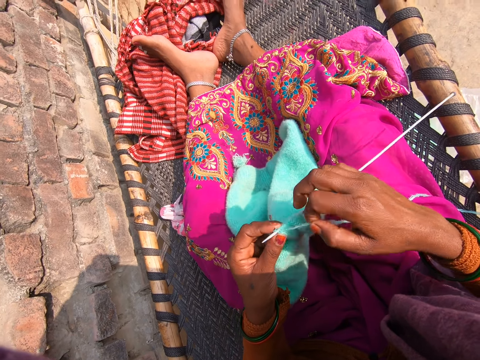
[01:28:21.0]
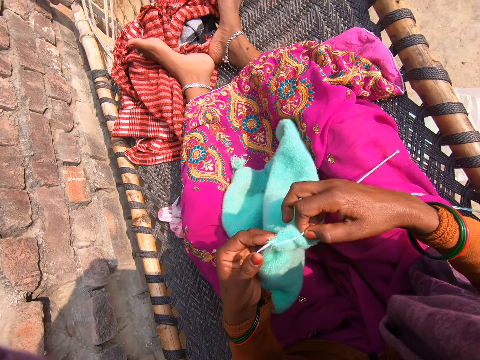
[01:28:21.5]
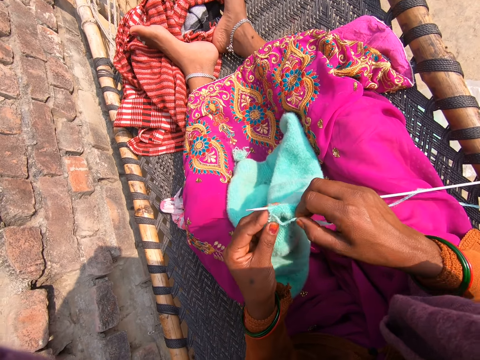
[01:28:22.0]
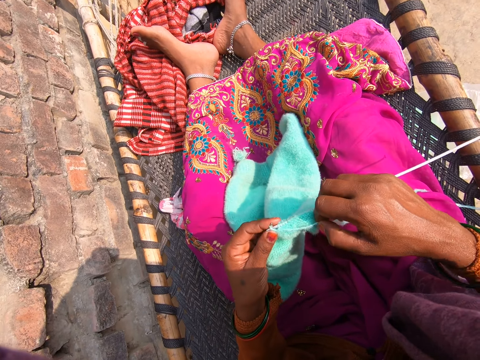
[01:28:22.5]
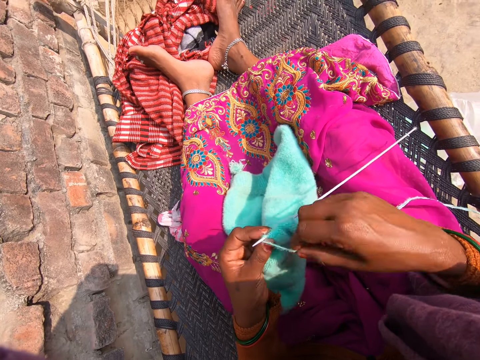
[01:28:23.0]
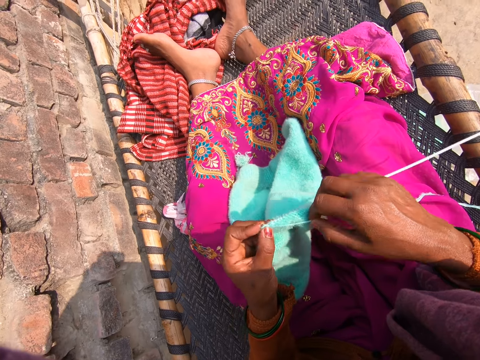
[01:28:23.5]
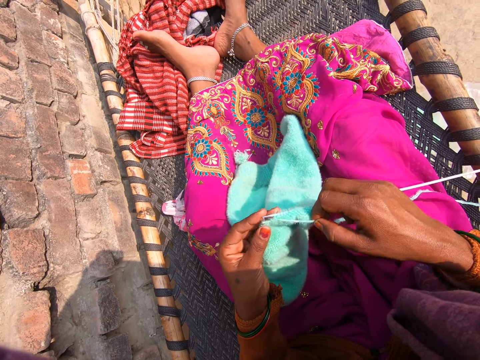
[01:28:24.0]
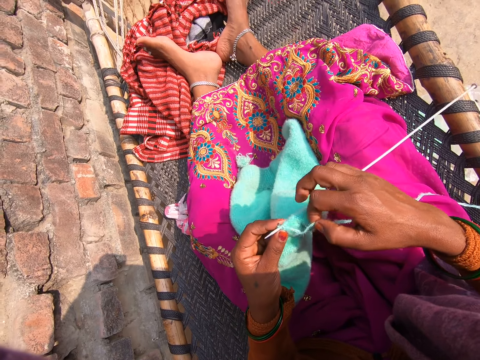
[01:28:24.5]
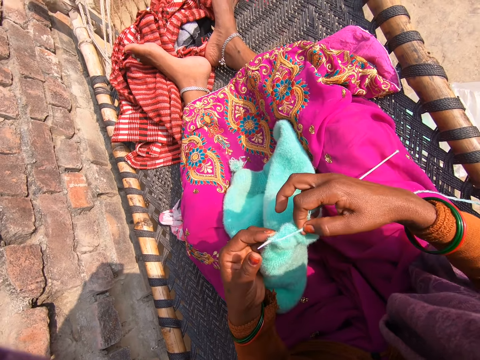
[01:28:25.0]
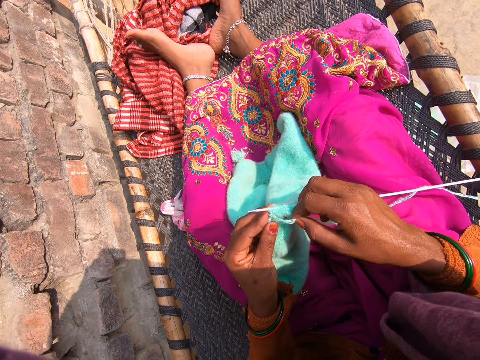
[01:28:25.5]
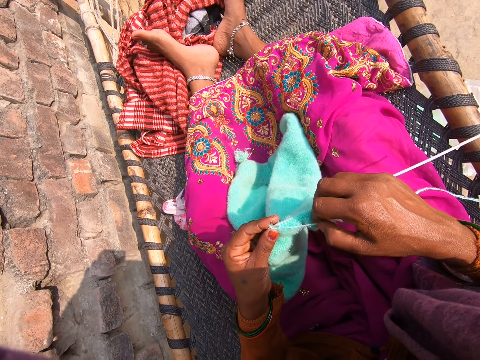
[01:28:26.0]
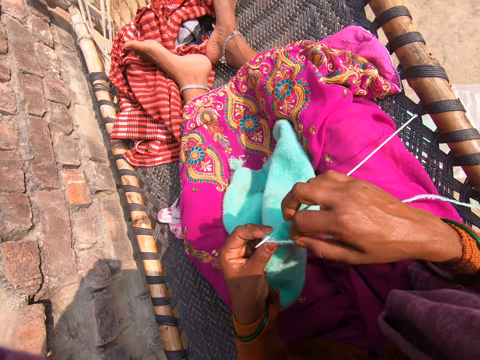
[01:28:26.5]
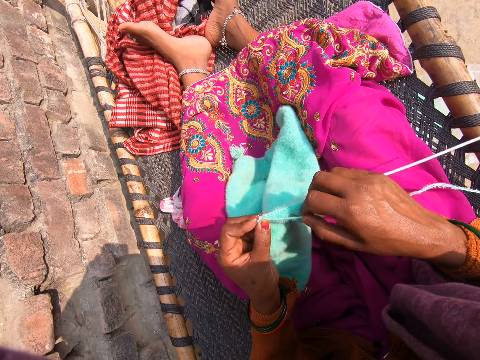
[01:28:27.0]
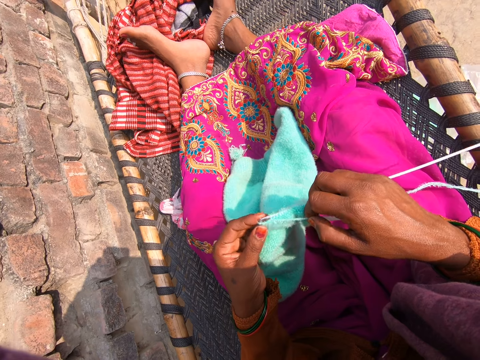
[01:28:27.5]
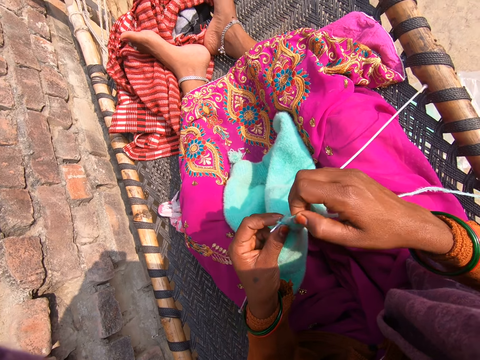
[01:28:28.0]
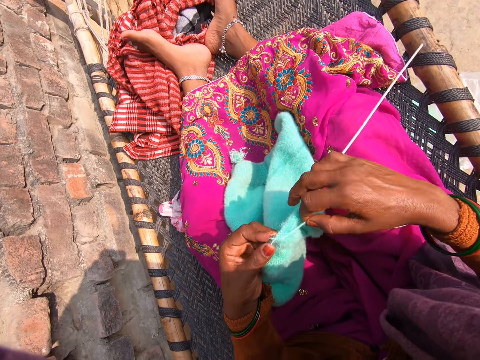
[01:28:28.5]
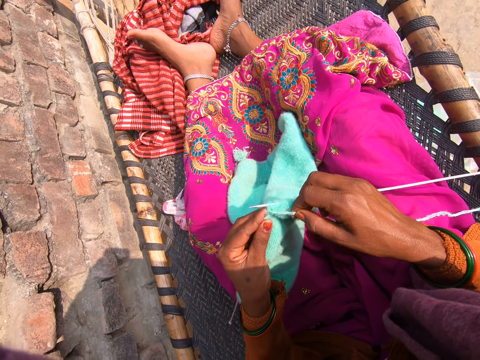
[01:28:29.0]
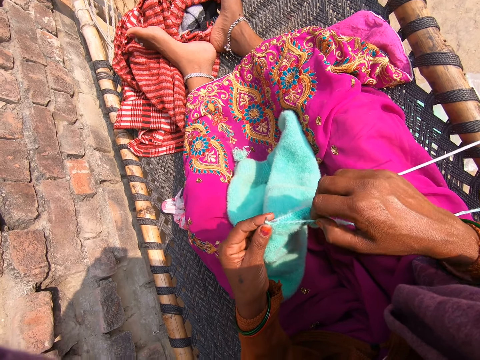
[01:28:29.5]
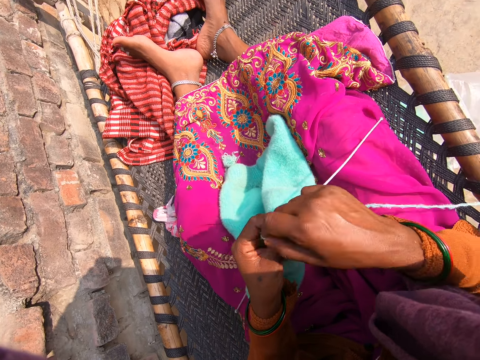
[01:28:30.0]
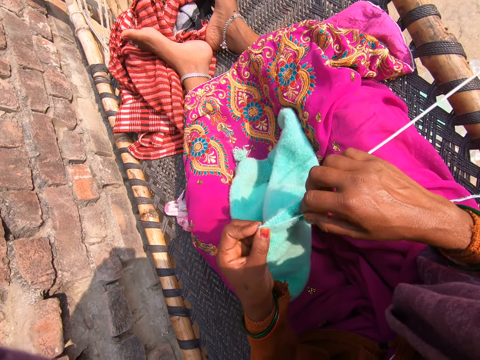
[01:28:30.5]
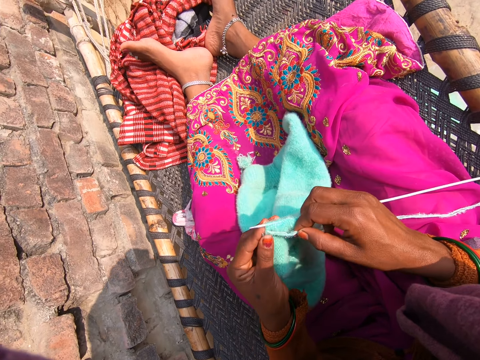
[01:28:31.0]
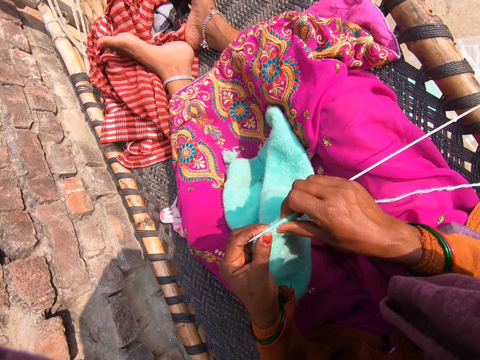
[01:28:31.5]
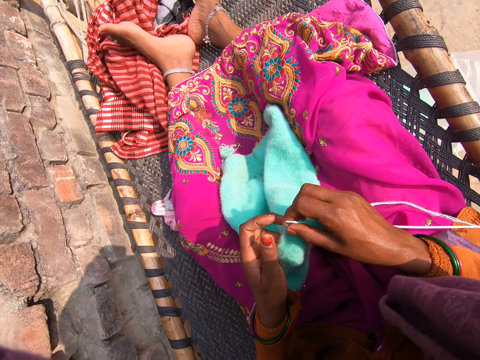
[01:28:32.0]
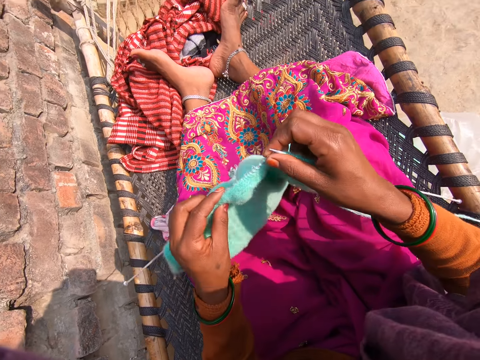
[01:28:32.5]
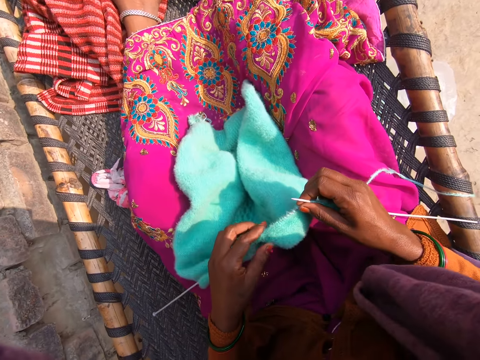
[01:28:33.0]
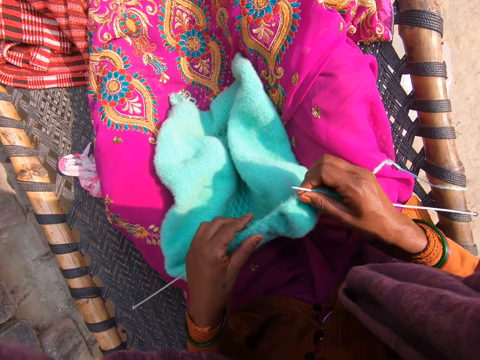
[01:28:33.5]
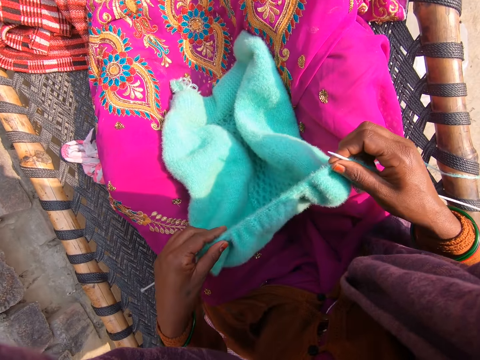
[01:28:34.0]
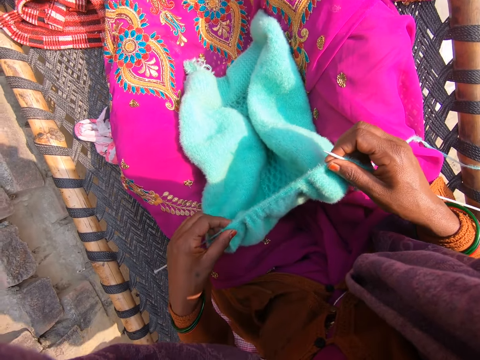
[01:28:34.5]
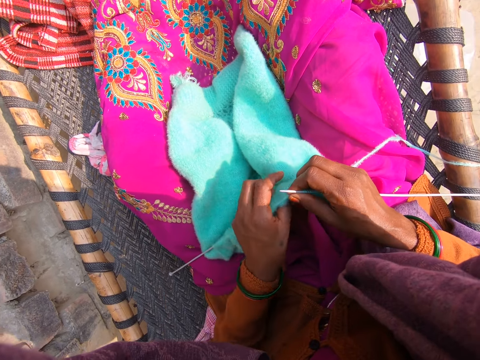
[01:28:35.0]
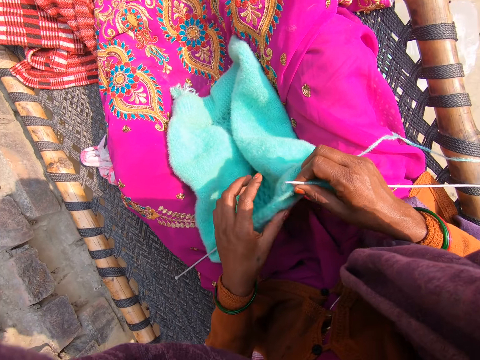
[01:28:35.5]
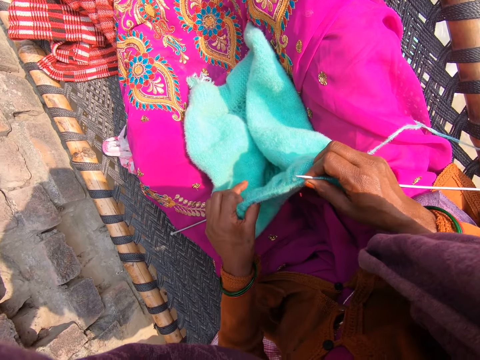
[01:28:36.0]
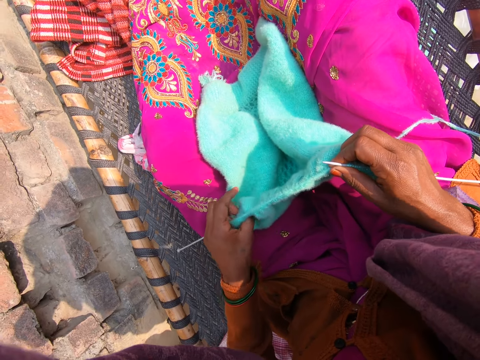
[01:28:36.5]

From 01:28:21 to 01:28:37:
The camera wearer knits a piece of cloth. They lift the fabric. They put down the fabric. They move the fabric on the knitting needle. They straighten the fabric.

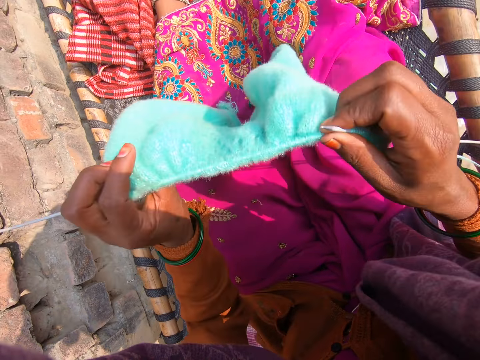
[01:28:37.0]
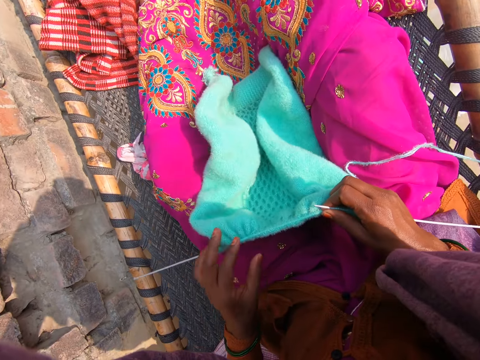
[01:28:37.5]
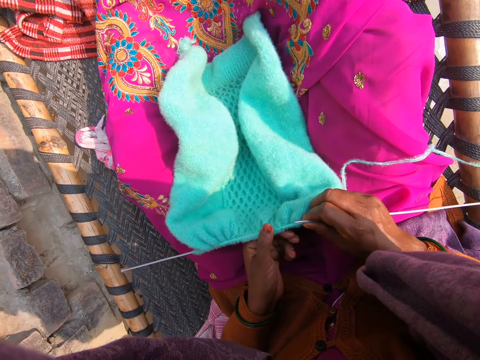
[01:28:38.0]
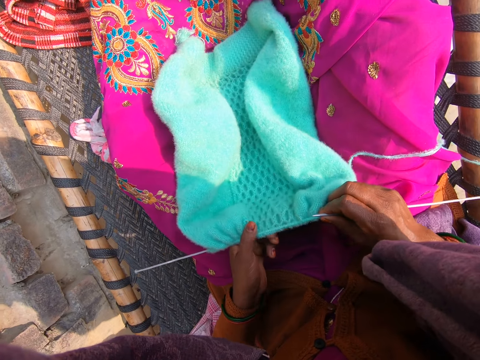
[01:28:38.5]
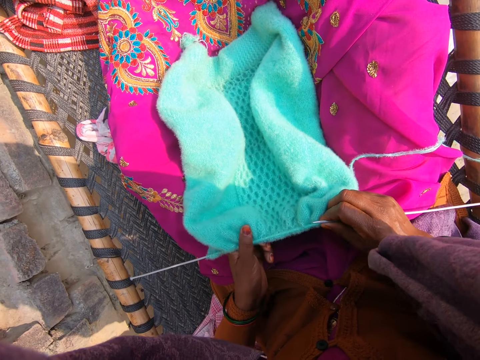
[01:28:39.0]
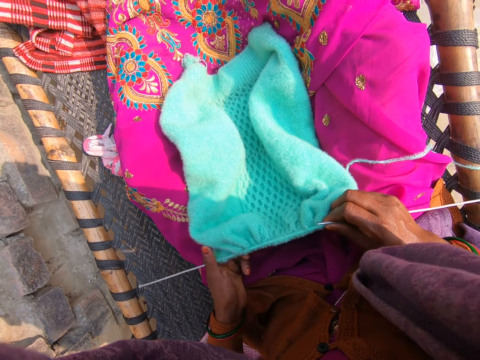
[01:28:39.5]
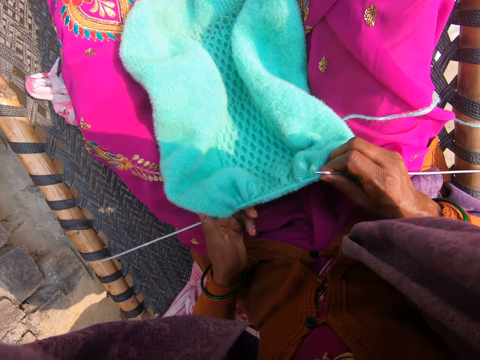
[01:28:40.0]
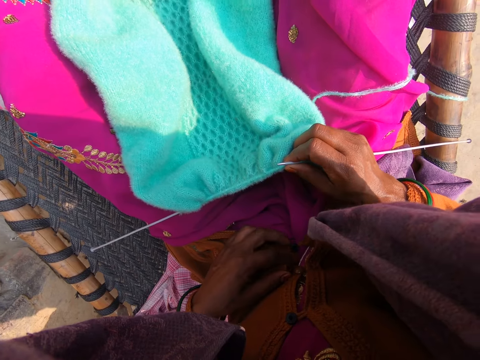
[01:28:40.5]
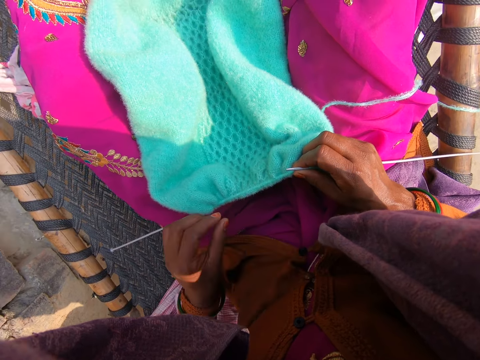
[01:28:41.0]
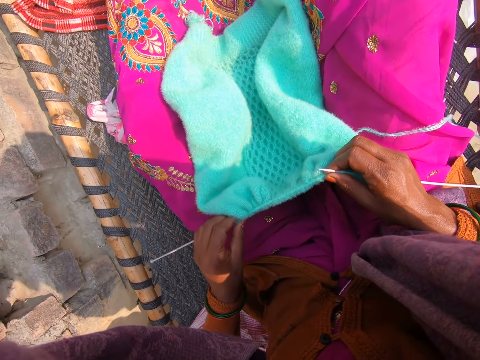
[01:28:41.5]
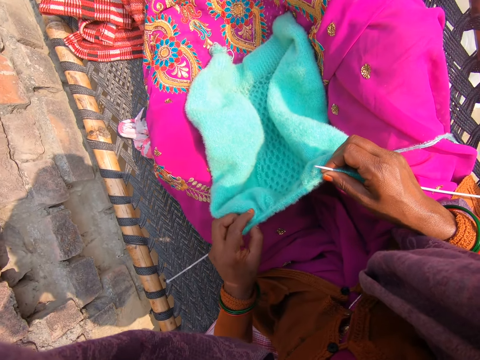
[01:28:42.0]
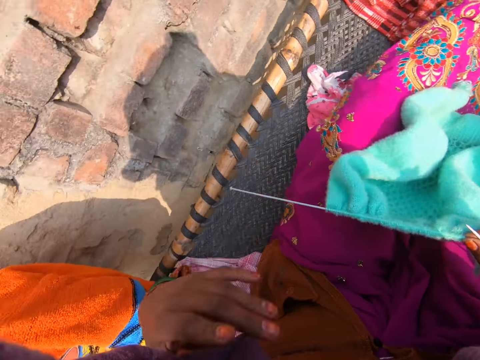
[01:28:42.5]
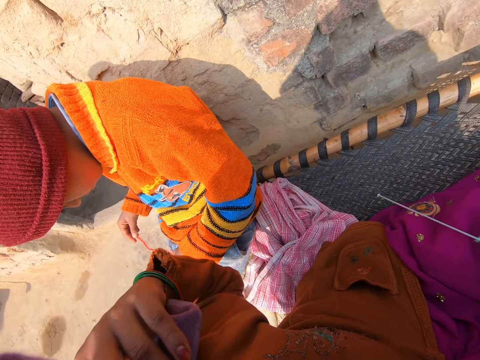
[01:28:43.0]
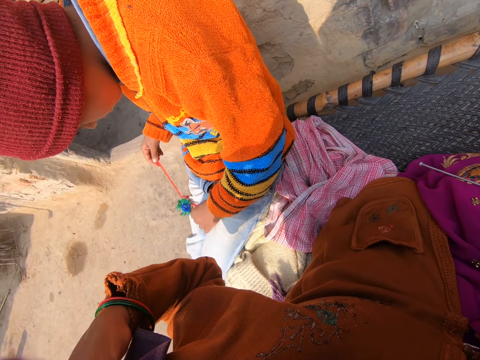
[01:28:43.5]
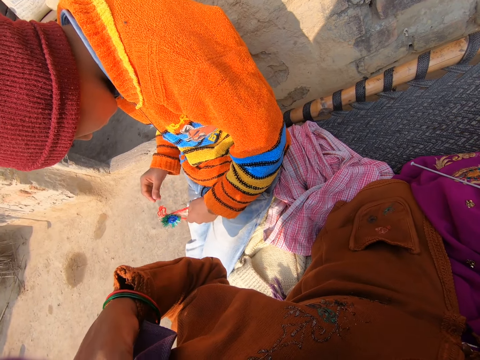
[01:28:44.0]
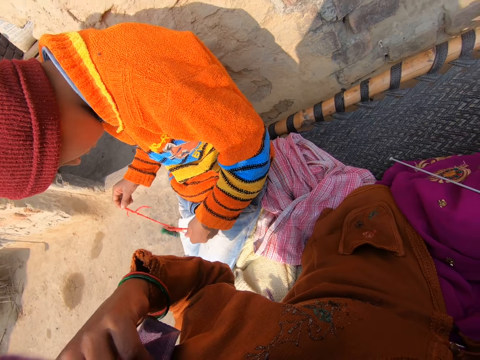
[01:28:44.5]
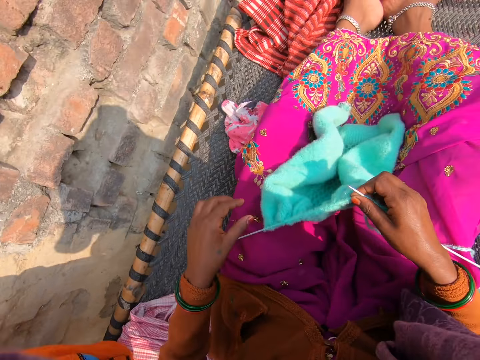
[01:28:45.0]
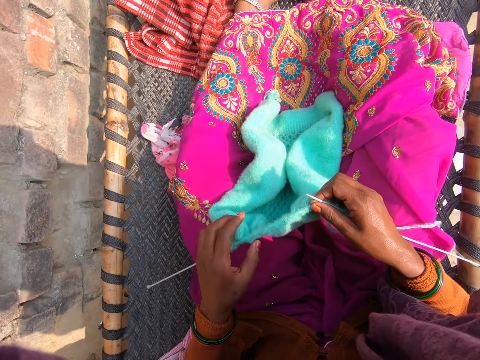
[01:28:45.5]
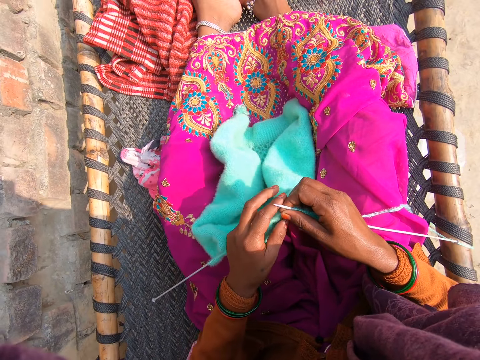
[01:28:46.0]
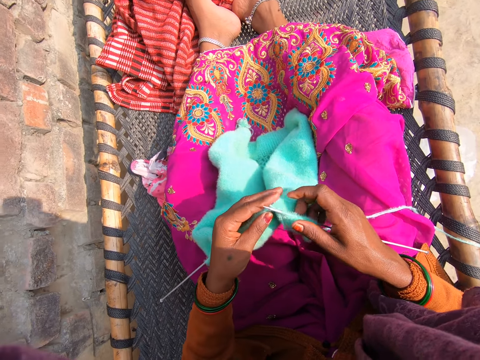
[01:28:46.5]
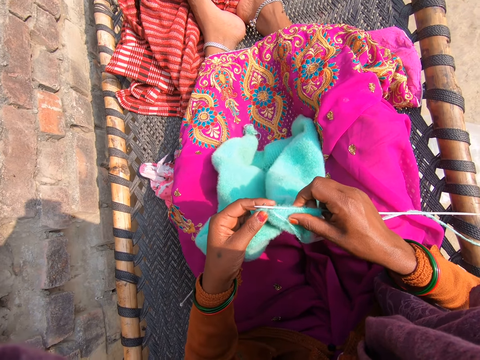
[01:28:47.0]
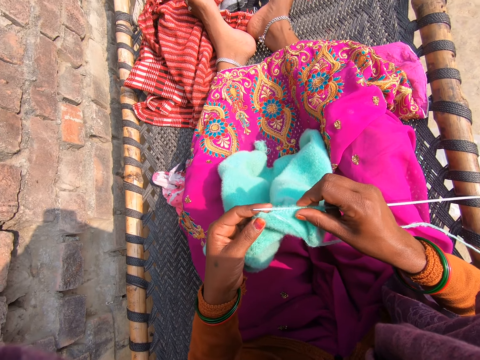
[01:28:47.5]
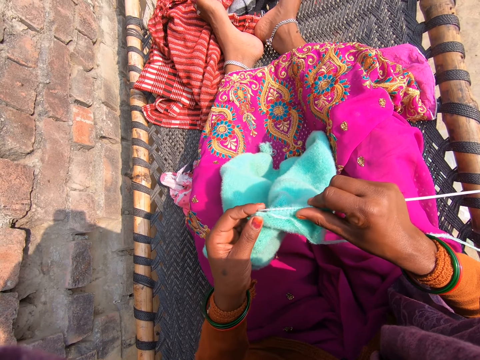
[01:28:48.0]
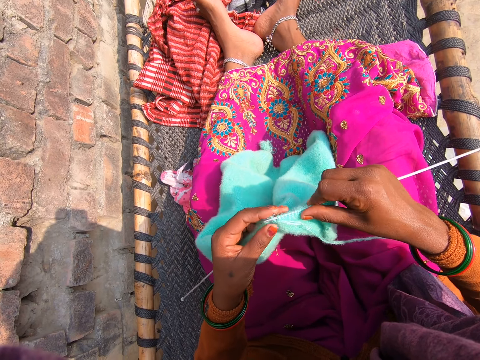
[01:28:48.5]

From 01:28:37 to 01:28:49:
The camera wearer lifts the fabric. He puts down the fabric. He moves the fabric on the knitting needle. He adjusts the knitted cloth. He lifts his hand. He puts down his hand.
